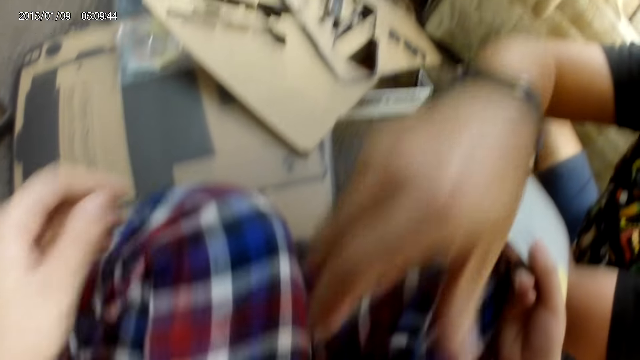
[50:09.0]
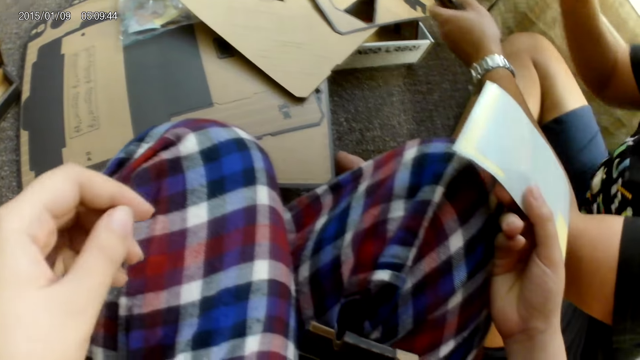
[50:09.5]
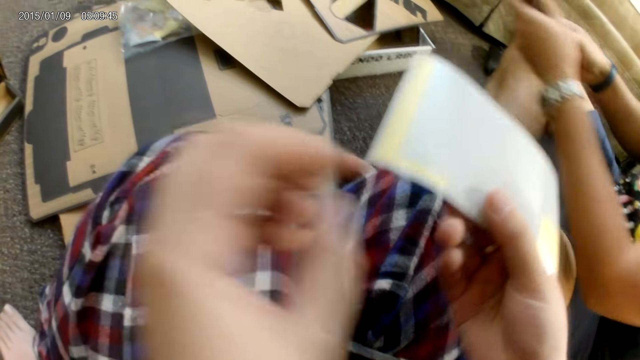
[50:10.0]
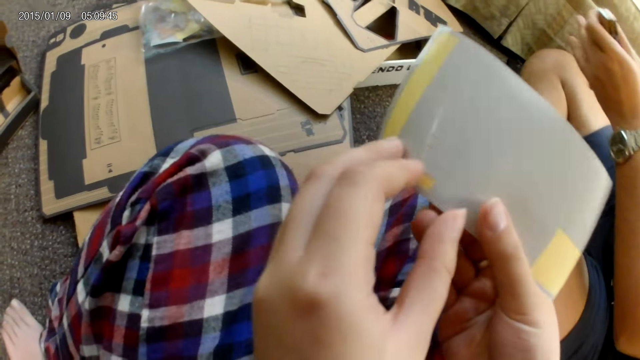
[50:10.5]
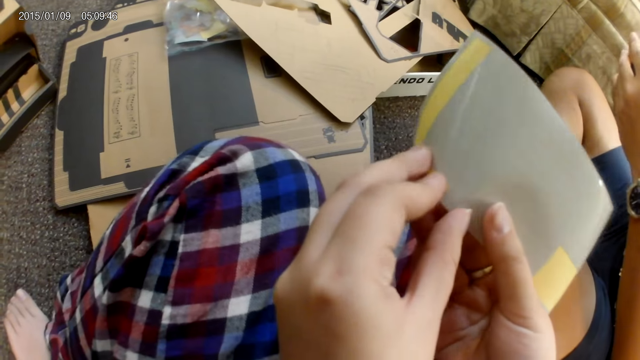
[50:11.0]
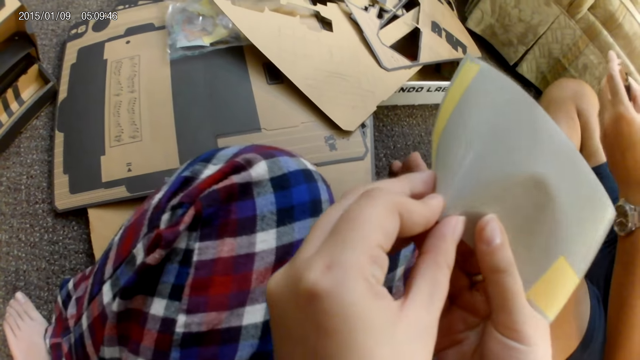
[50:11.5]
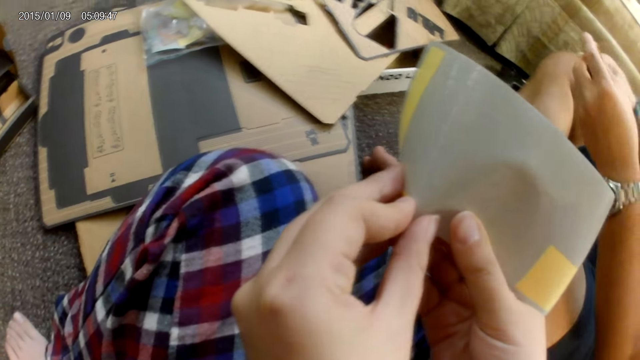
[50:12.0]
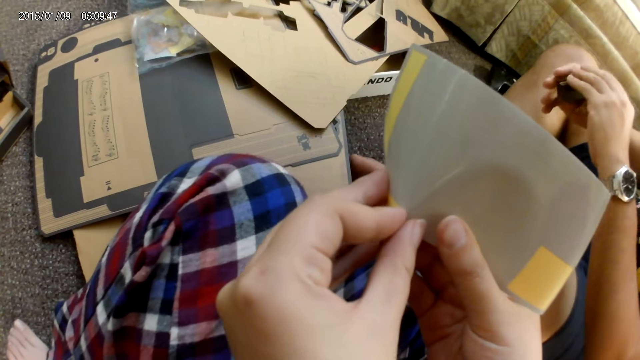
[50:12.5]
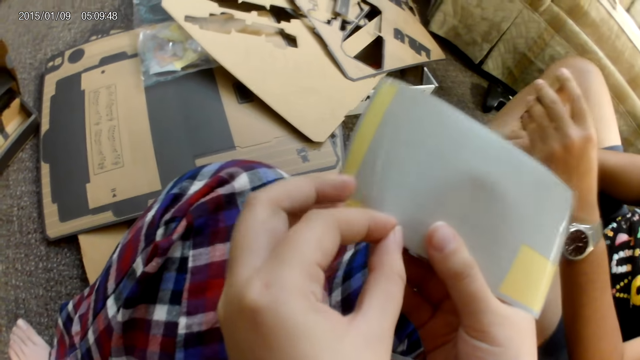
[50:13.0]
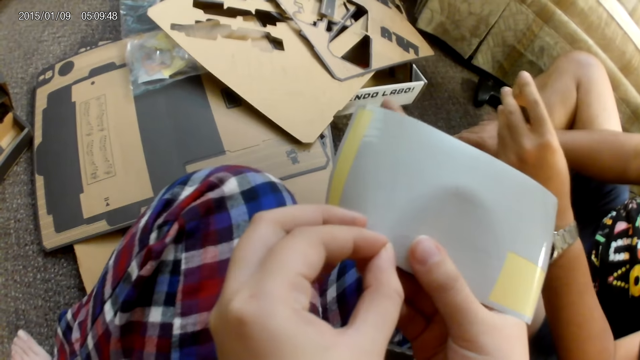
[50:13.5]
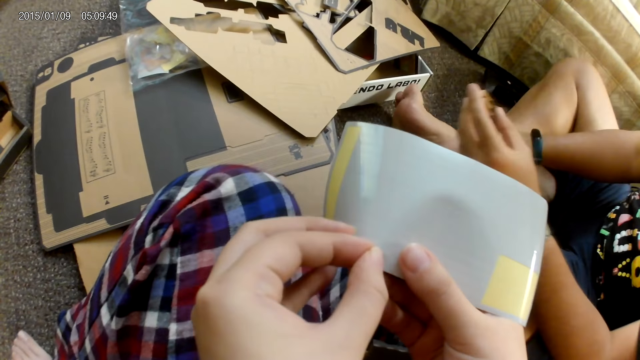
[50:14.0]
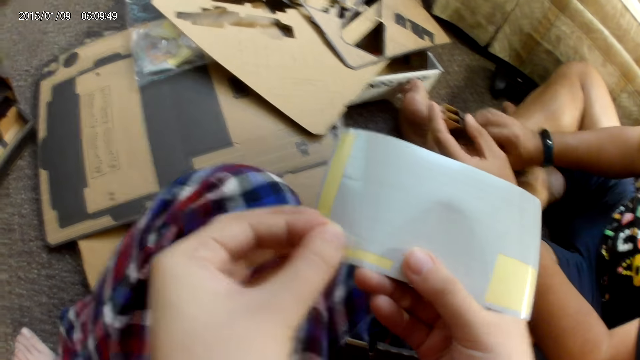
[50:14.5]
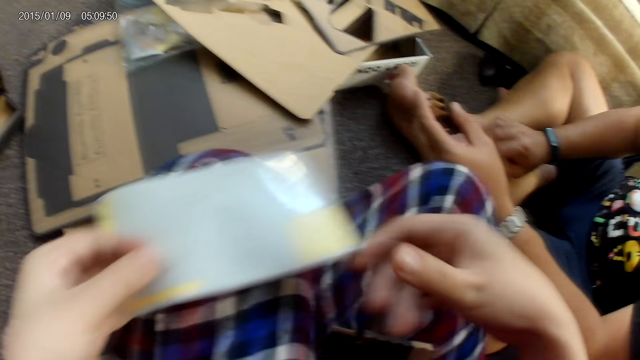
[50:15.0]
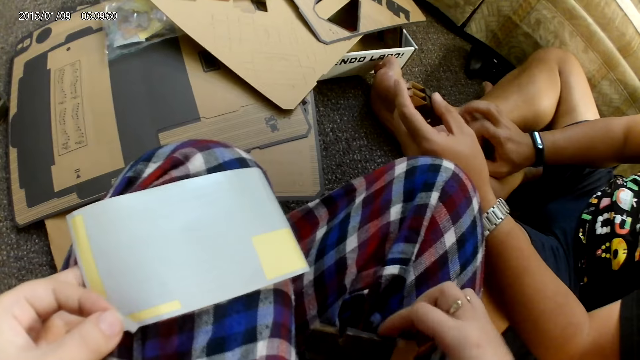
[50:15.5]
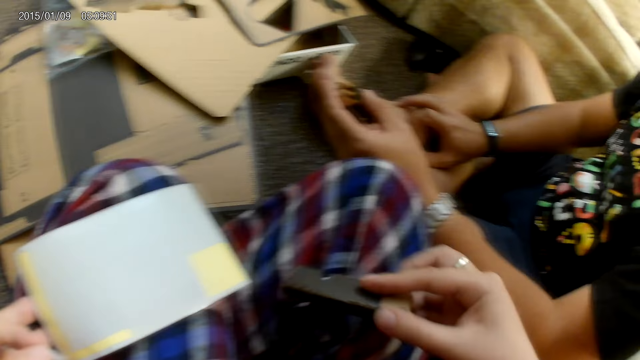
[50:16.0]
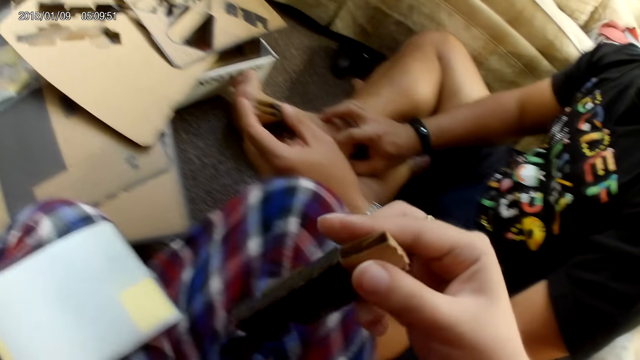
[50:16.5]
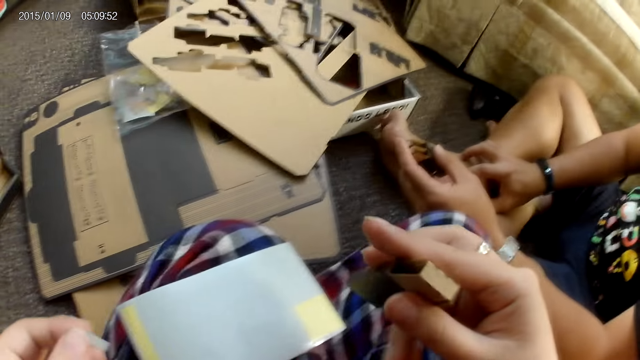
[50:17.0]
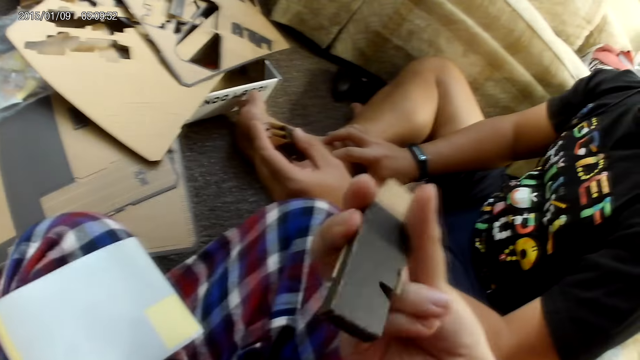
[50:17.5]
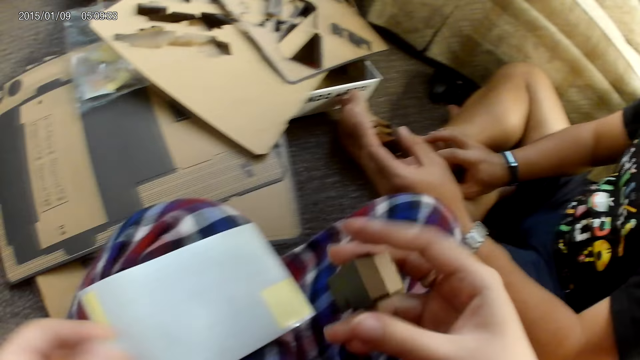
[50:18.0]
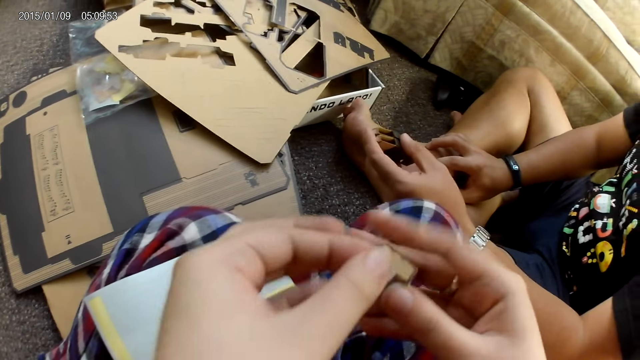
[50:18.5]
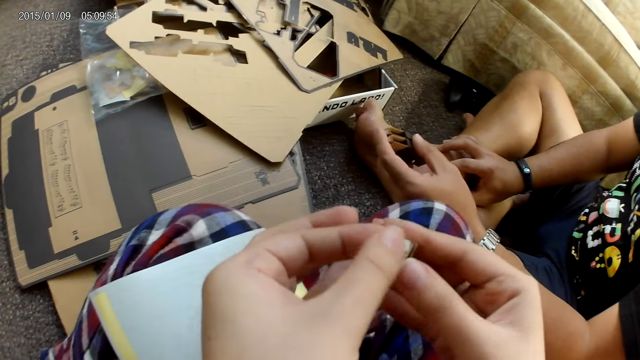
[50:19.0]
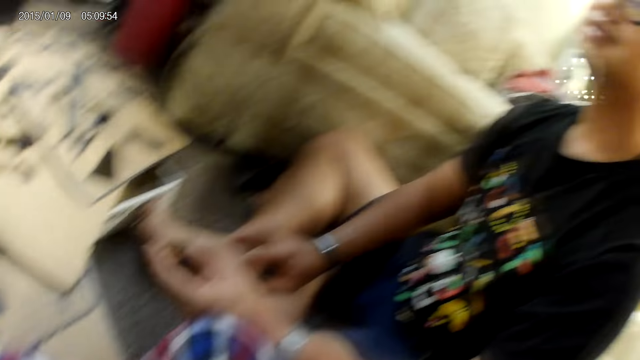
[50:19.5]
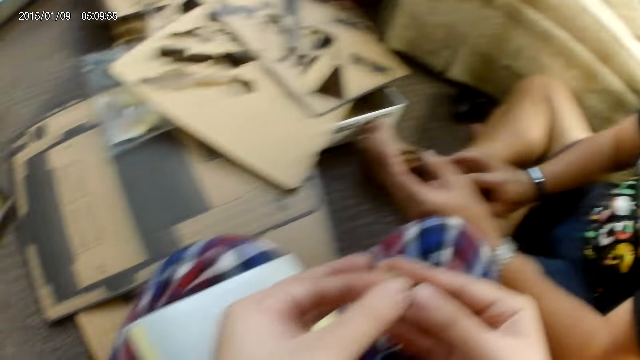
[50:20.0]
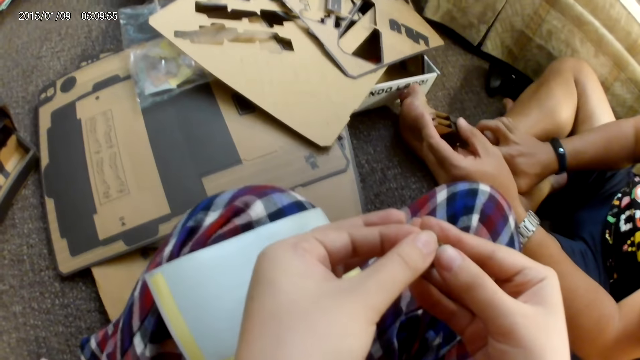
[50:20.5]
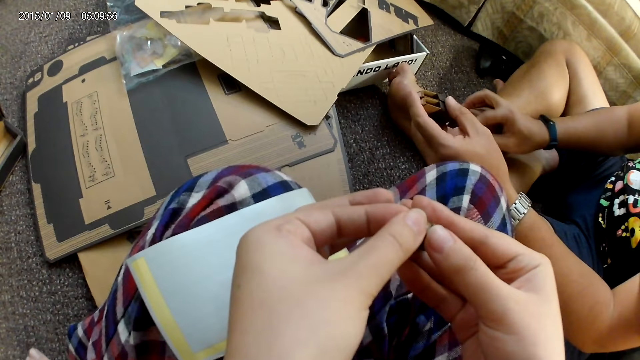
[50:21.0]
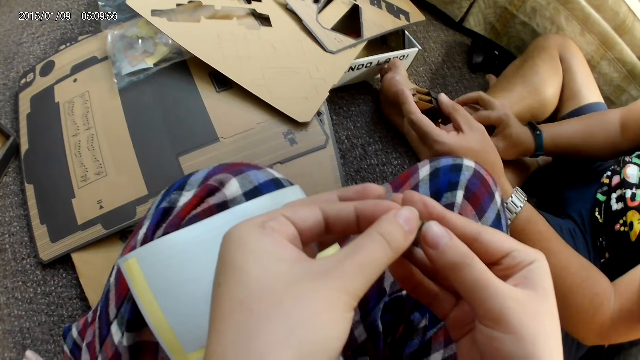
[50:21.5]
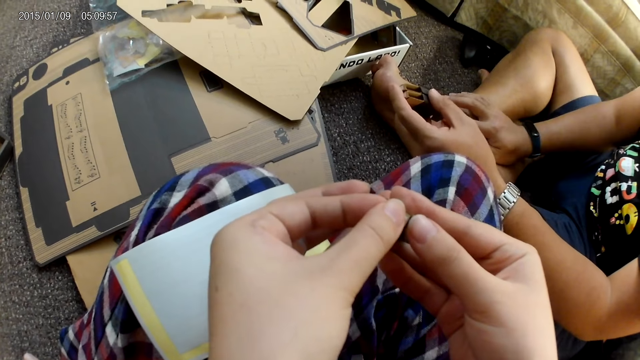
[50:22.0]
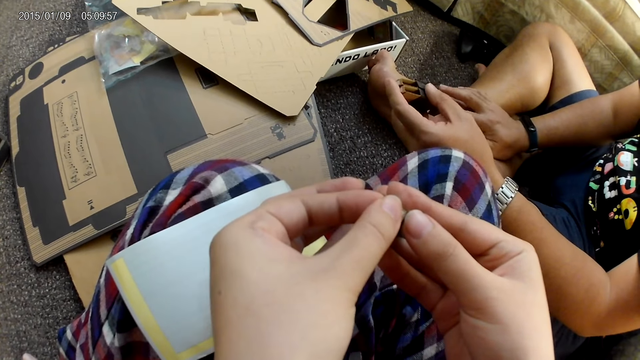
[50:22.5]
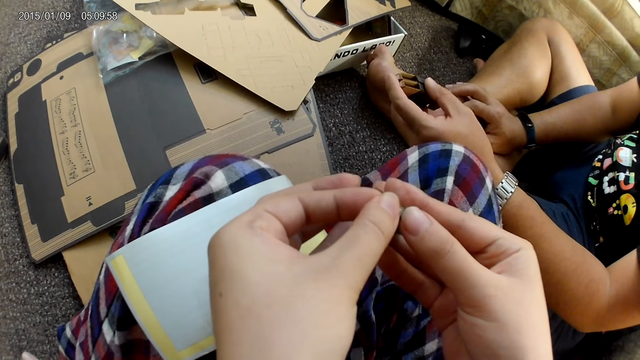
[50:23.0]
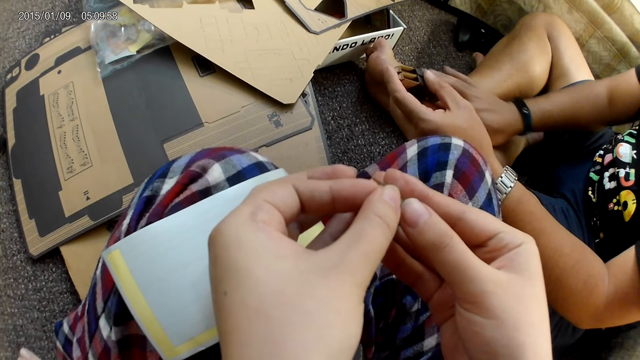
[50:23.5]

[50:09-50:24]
A man picks up the cardboard with his left hand. The man drops the cardboard on the leg of the camera wearer with his right hand. The camera wearer removes the sticker from a plaster with her left hand. She picks up the cardboard with her right hand. She sticks the plaster on the cardboard with both hands.

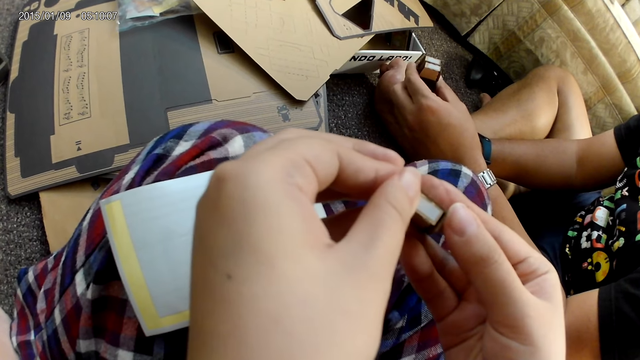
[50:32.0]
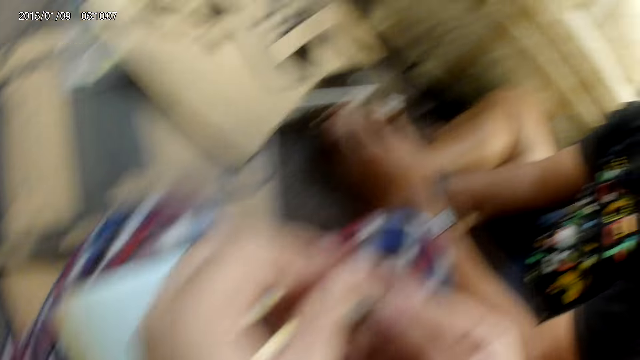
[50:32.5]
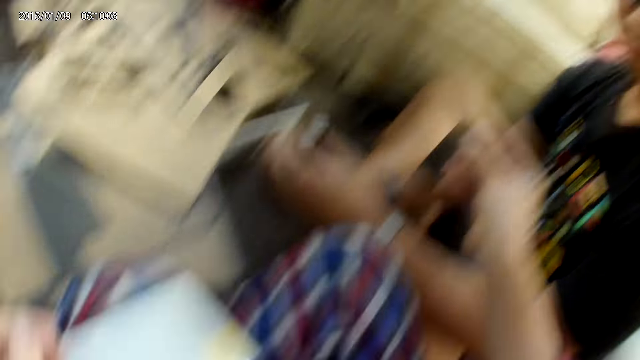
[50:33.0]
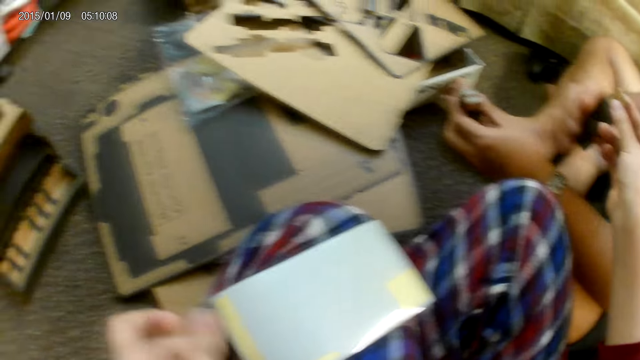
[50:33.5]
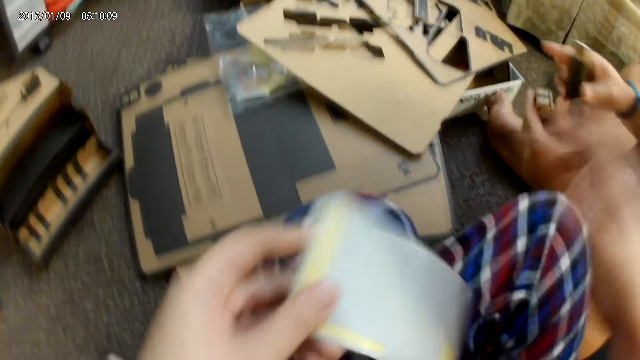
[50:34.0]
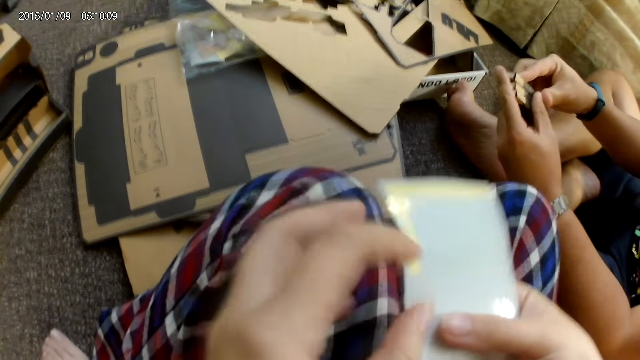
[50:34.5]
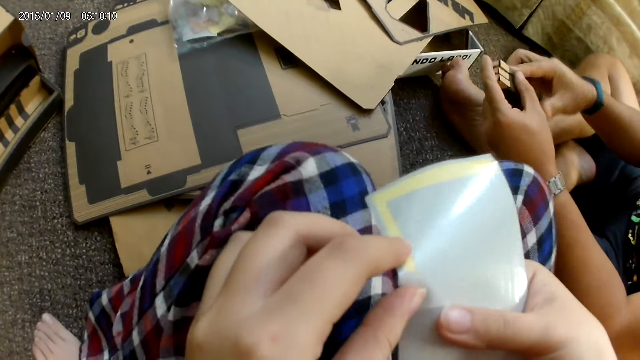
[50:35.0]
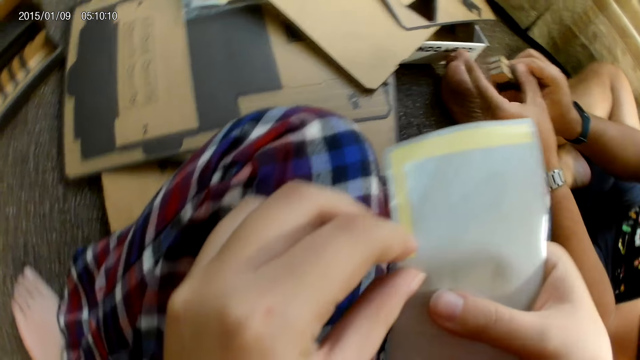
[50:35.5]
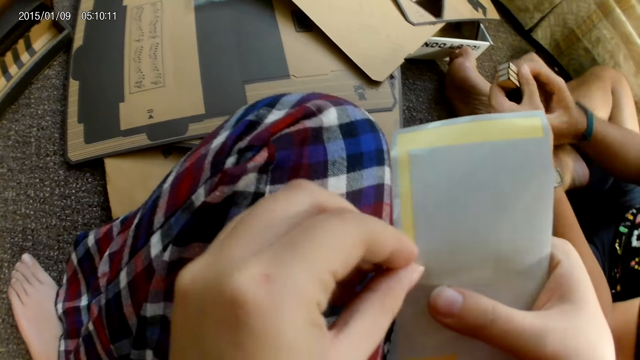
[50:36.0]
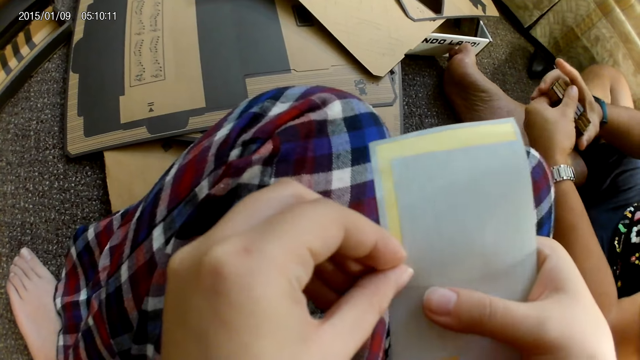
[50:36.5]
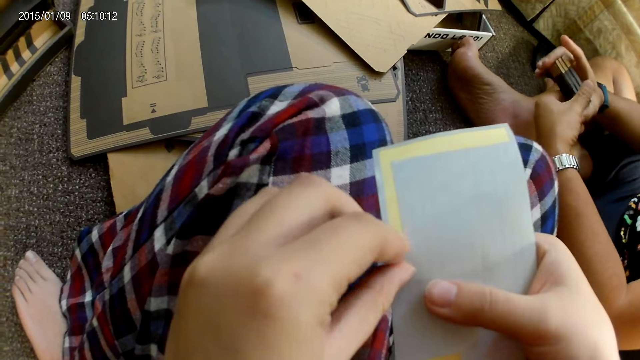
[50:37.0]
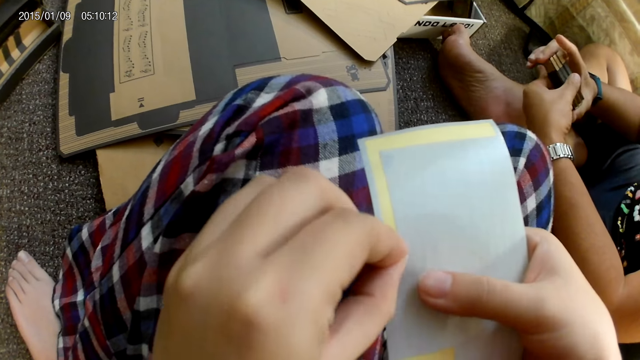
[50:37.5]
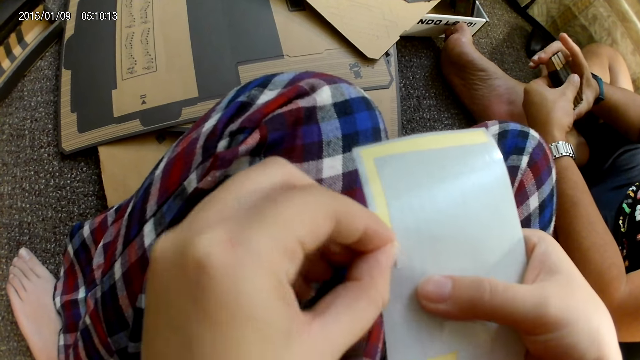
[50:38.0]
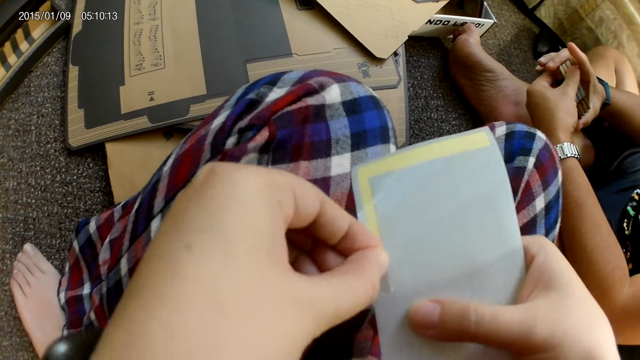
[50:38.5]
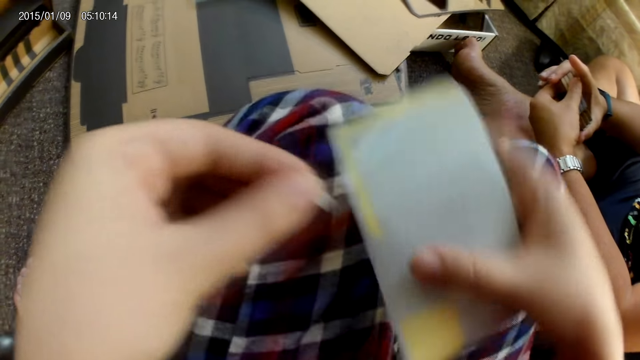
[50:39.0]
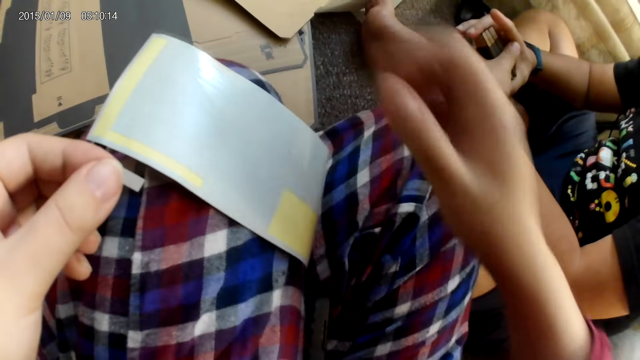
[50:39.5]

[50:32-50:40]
The camera wearer gives the cardboard to a man with her right hand. She picks up the sticker with her left hand. She passes the sticker from her left hand to her right hand. The man arranges the cardboards in his hands. The camera wearer removes the sticker from a plaster with her left hand.
